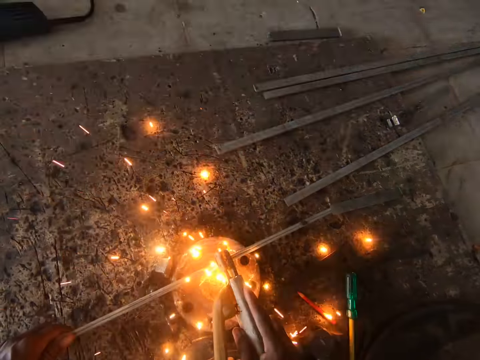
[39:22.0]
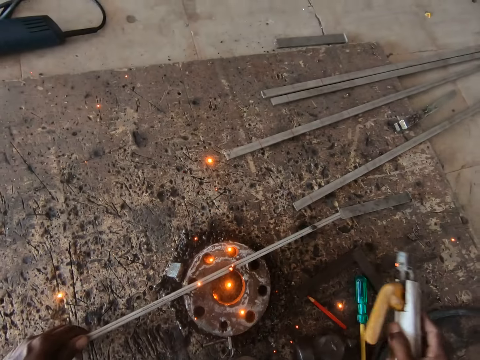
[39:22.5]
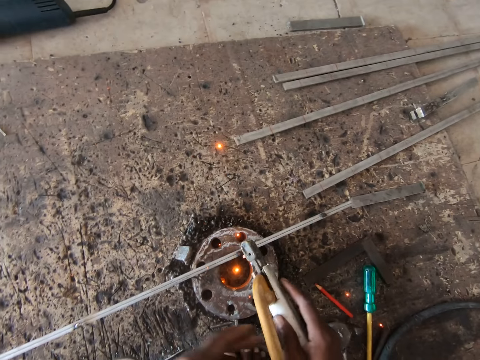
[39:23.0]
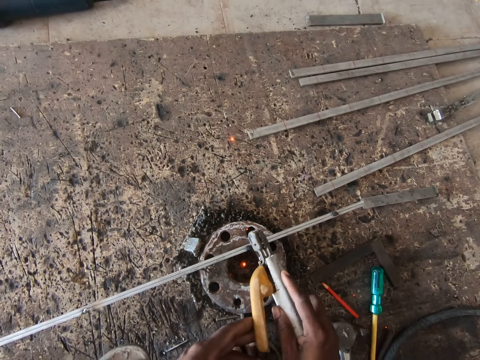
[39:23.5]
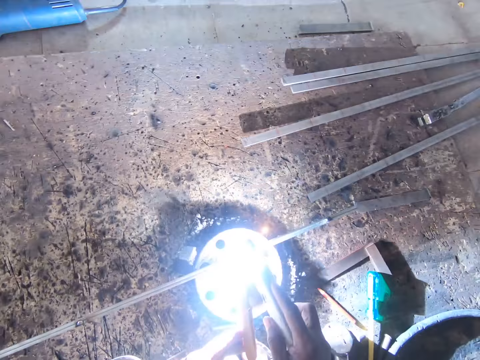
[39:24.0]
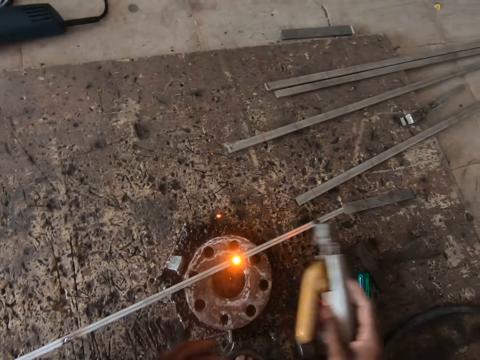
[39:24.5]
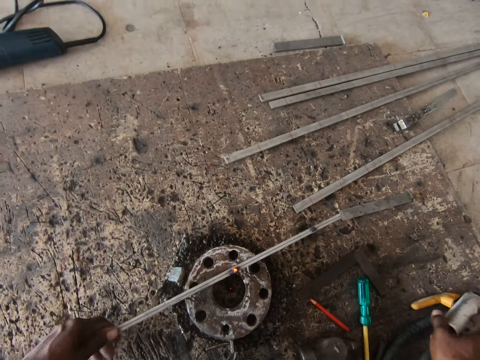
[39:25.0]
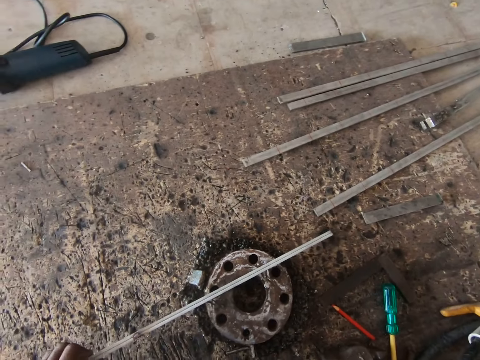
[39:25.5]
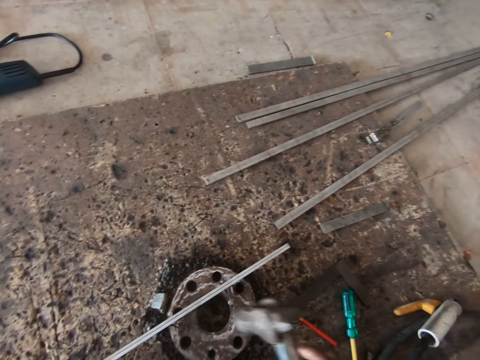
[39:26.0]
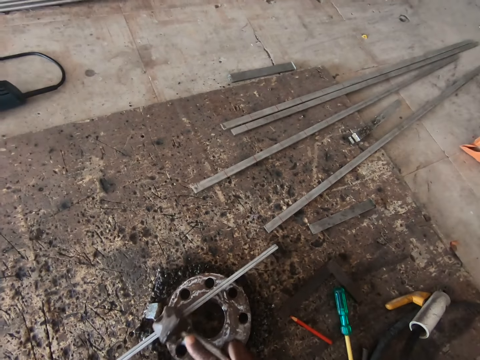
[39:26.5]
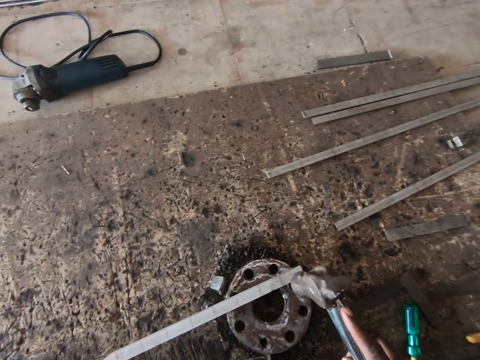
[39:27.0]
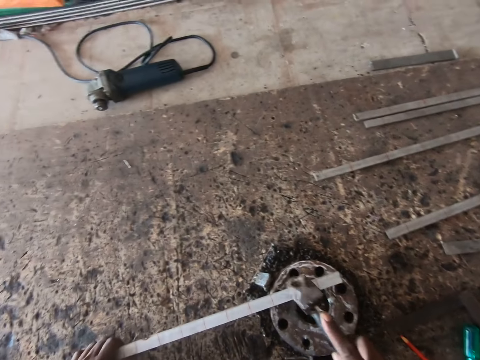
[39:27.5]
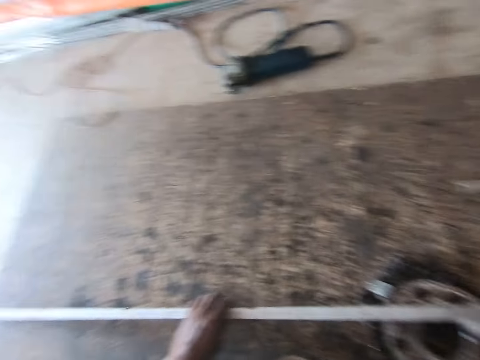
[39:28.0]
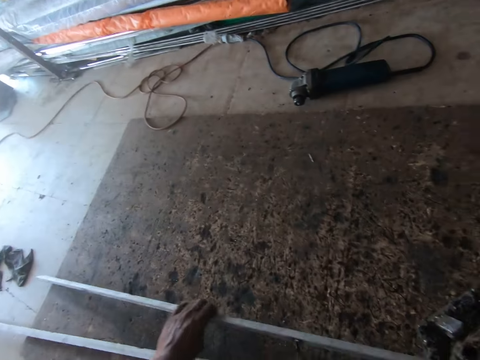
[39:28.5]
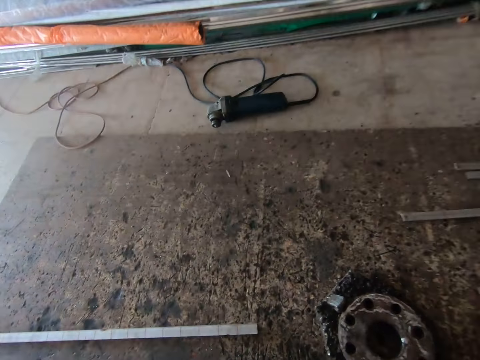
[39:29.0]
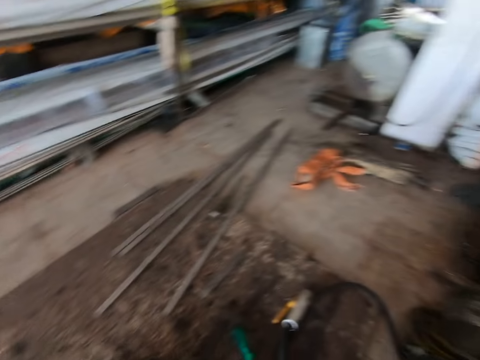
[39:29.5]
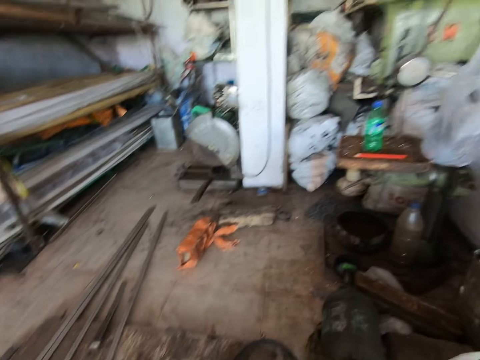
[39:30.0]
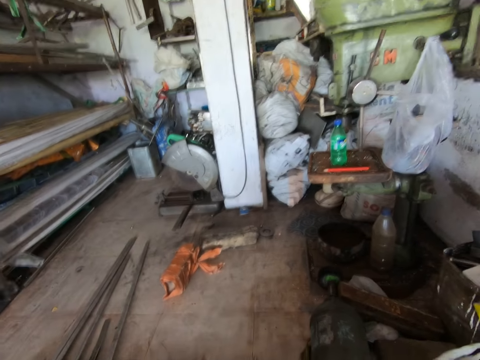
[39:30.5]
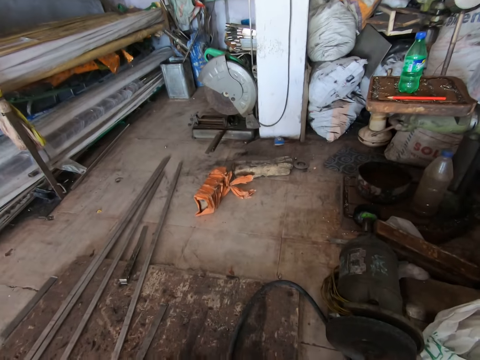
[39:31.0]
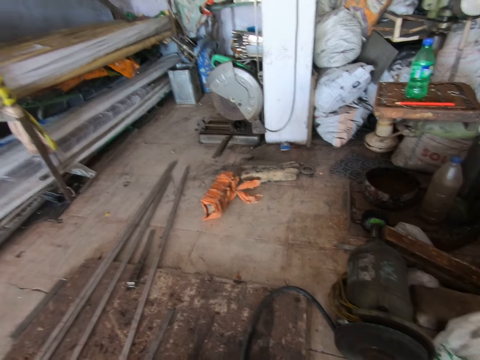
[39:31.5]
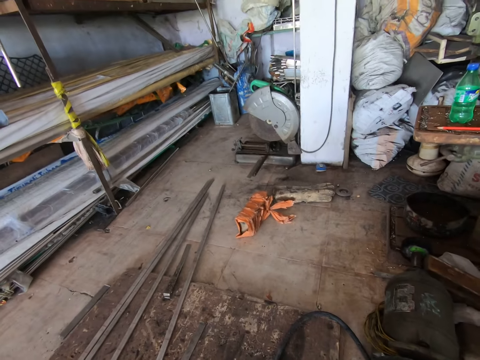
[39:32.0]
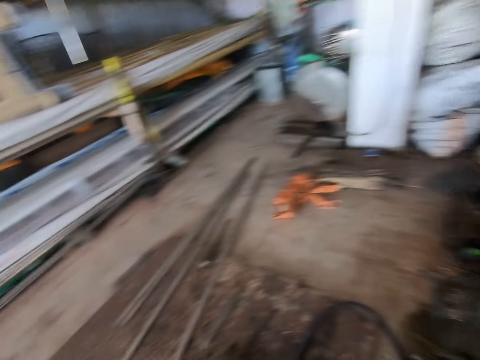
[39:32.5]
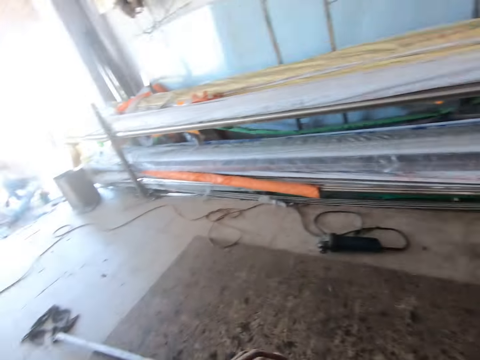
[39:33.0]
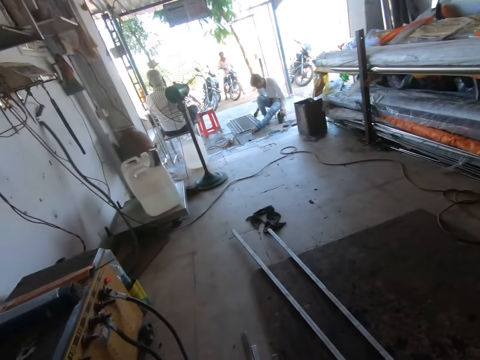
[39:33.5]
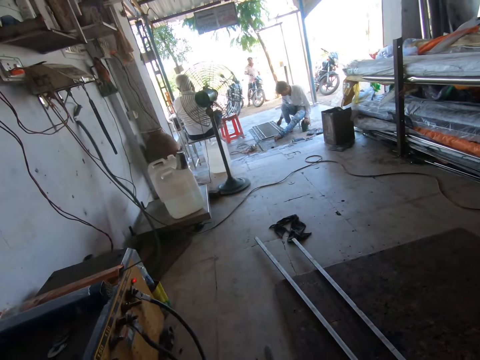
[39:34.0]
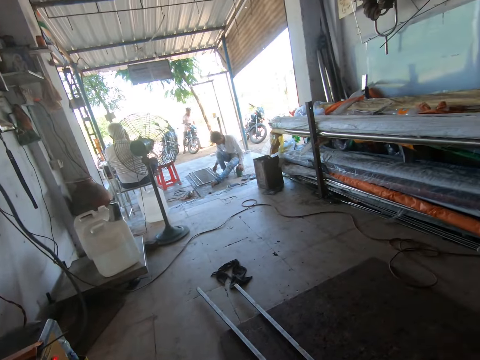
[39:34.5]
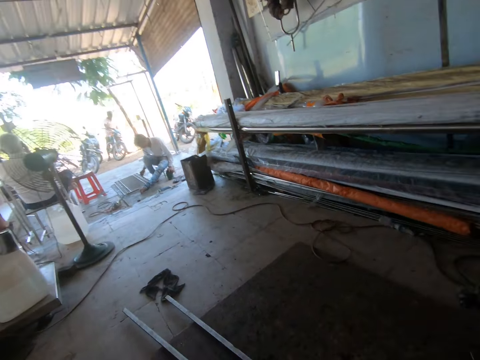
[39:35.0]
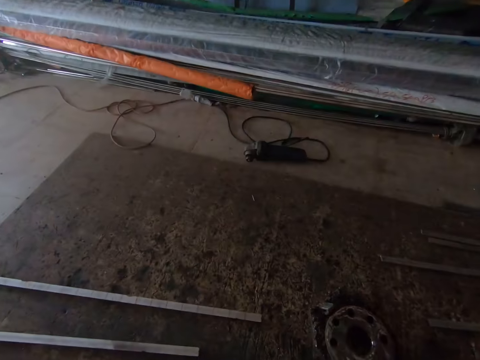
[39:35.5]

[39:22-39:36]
The camera wearer welds the iron rod on the flange with the electrode in his right hand. He holds the electrode with both hands. He welds the iron rod on the flange with the electrode in both his hands. He shifts the iron rod on the flange with his left hand. He drops the electrode on the board with his right hand. He picks up the hammer from the board with his right hand. He hits the iron rod with the hammer in his right hand. He shifts the iron rod on the flange with his left hand. He hits the iron rod with the hammer in his right hand. He pushes the iron rod off the flange with his left hand. He drops the metal on the floor. He walks around the garage.

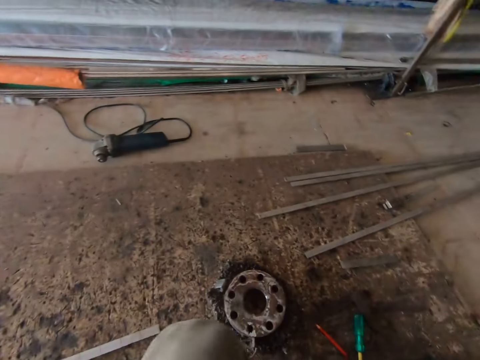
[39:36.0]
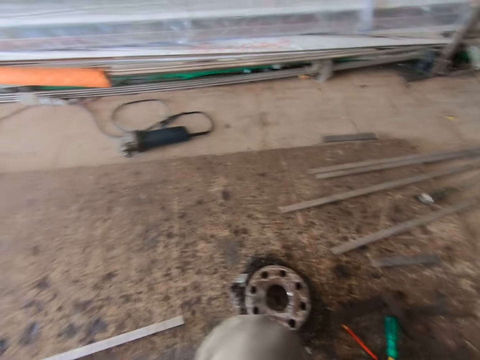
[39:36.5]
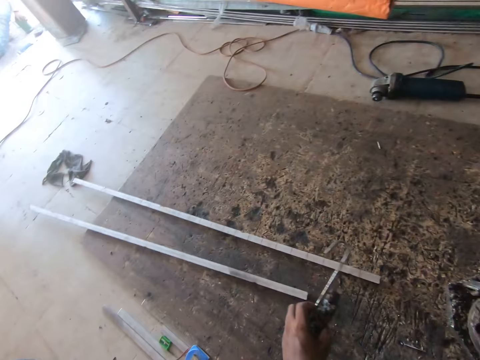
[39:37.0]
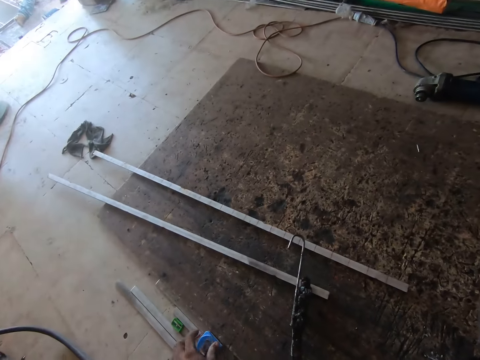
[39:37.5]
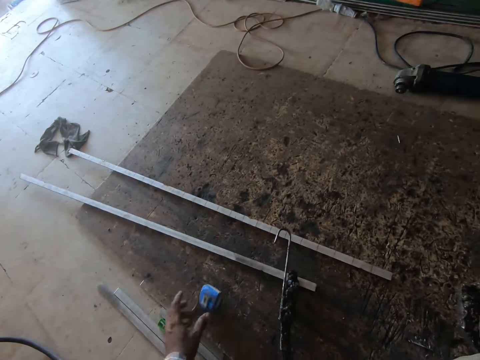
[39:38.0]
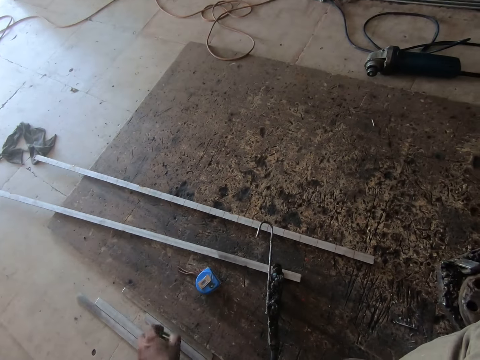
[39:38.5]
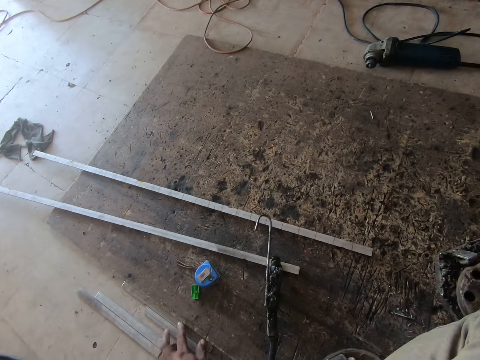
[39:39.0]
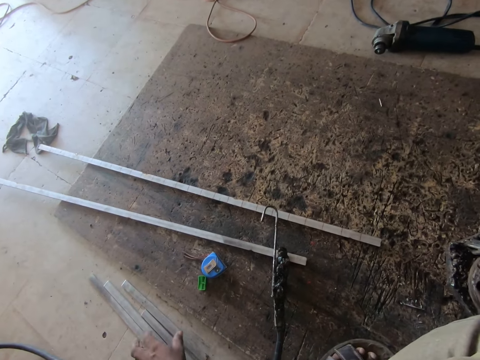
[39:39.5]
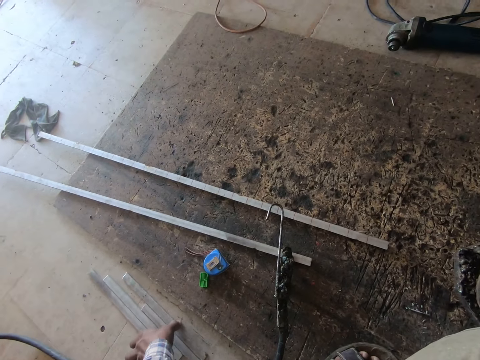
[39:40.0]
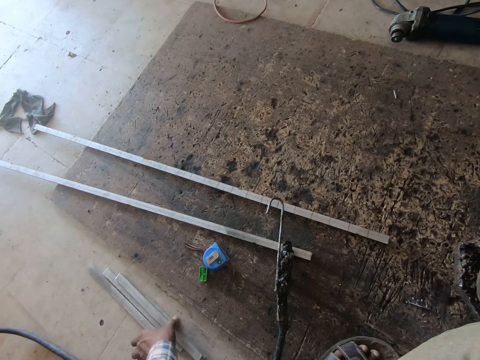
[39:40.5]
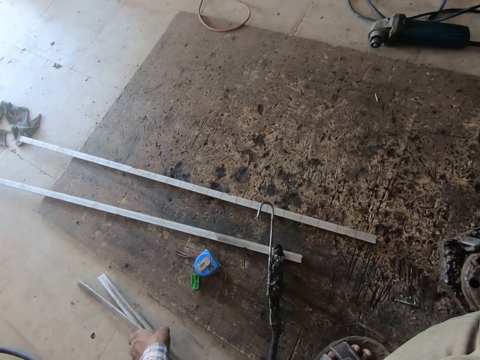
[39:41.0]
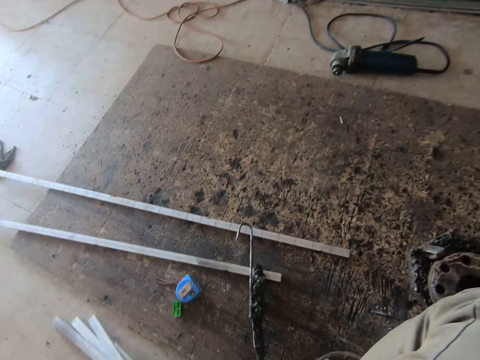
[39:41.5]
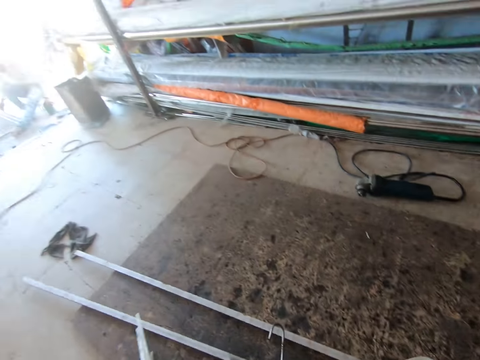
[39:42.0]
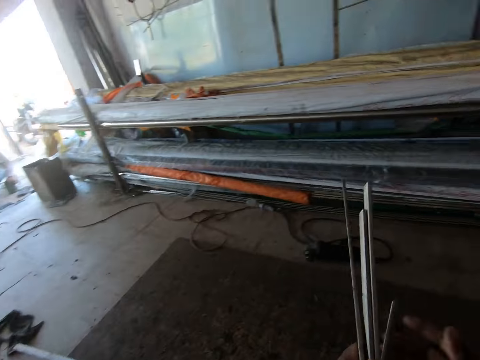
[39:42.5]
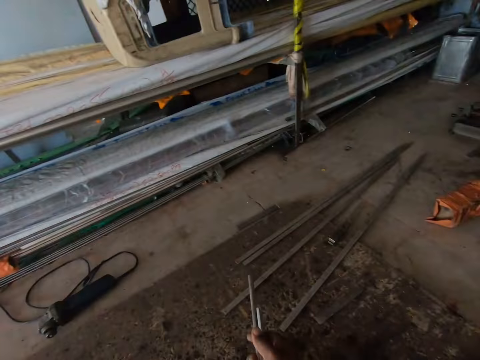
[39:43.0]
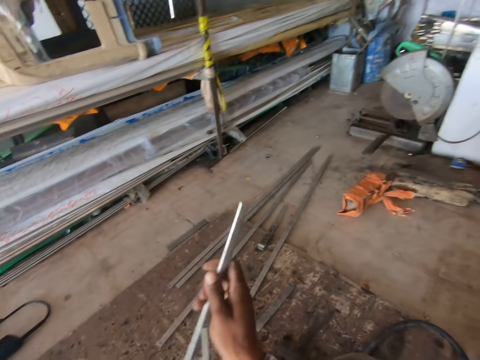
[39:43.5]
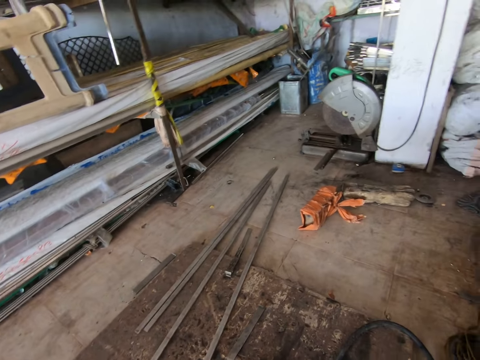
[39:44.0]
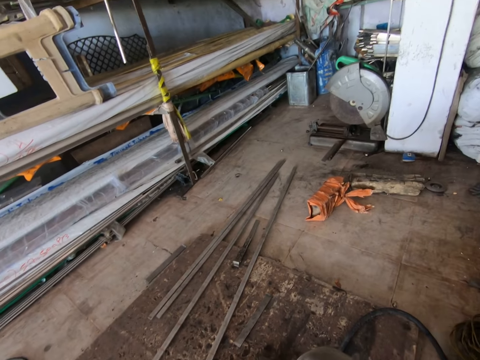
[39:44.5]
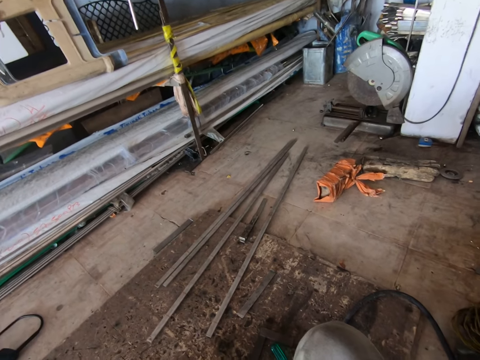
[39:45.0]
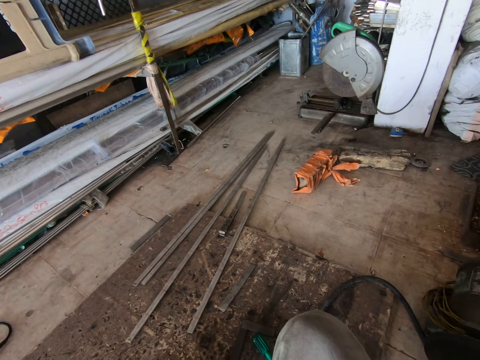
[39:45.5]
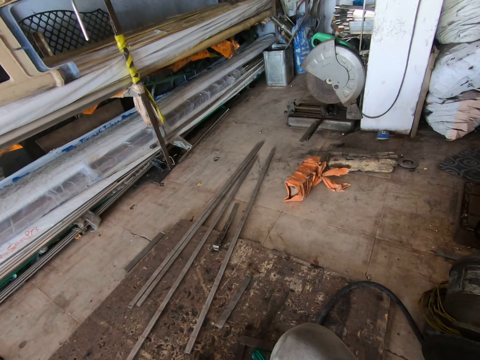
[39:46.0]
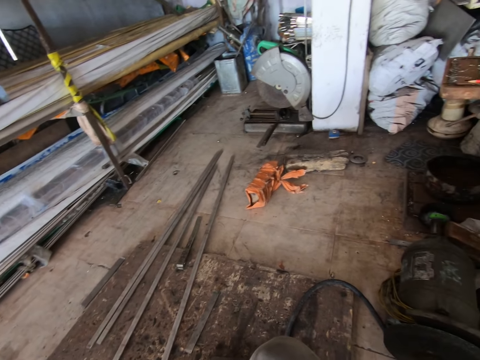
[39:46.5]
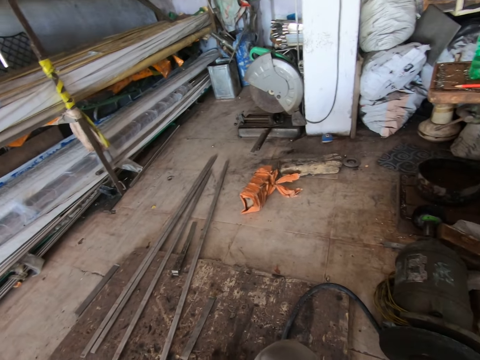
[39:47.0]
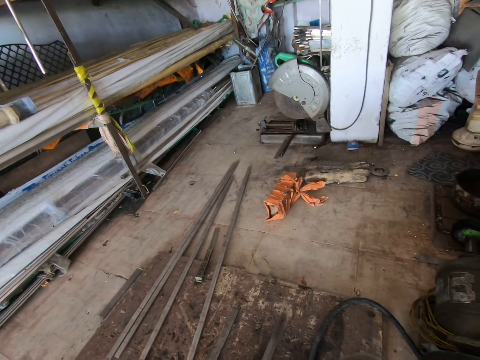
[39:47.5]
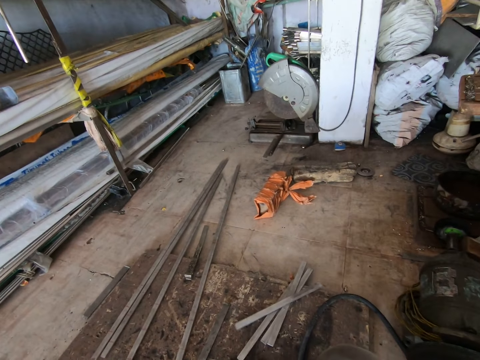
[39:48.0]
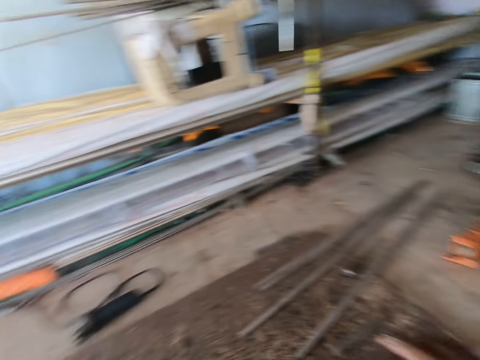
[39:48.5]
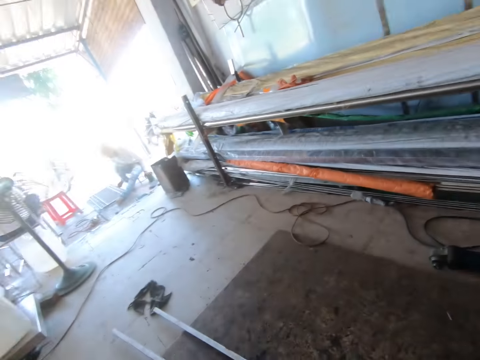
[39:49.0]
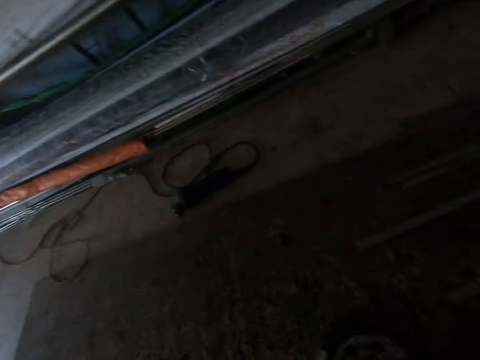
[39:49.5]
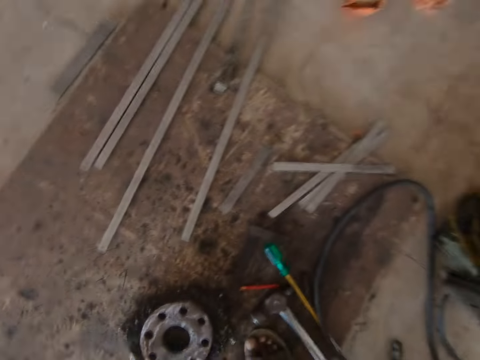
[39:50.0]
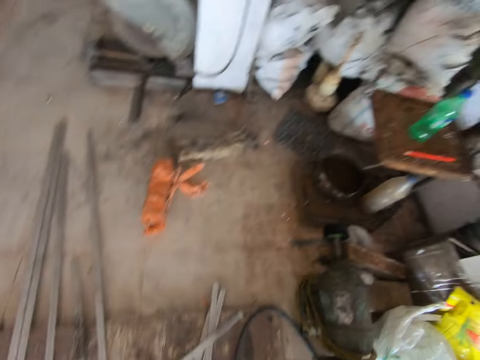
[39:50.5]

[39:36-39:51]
The camera wearer drops a hook on an iron rod with his left hand. He drops a measuring tape on the board with his left hand. He drops a sharpener on the board with his left hand. He picks up some iron rods from the floor with his left hand. He passes the iron rods from his left hand to his right hand. He drops the iron rods on the board with his right hand. He walks around the garage.
